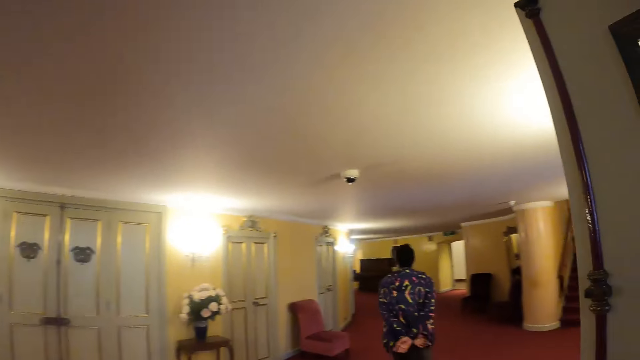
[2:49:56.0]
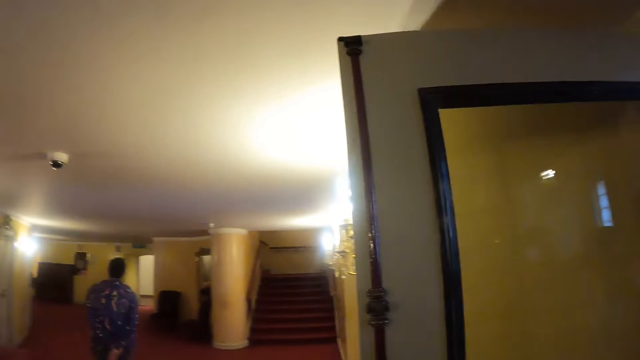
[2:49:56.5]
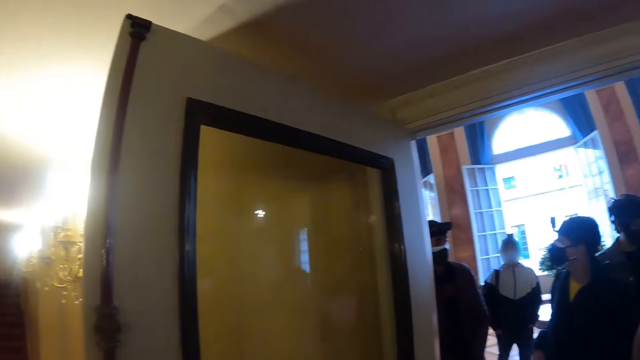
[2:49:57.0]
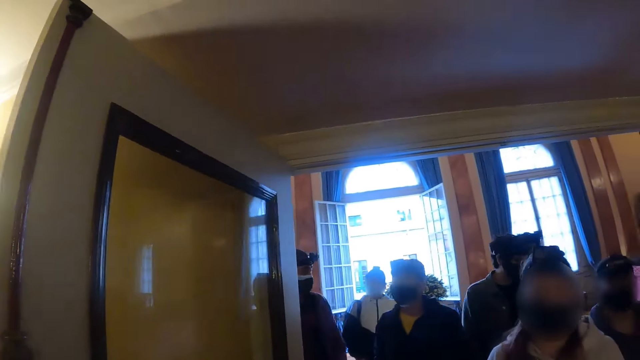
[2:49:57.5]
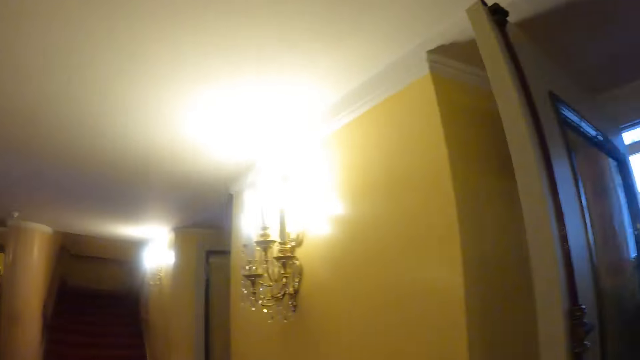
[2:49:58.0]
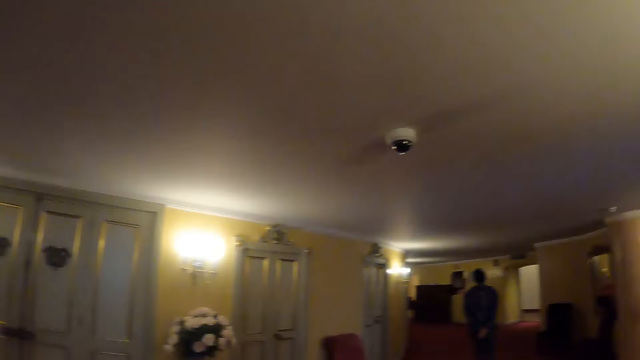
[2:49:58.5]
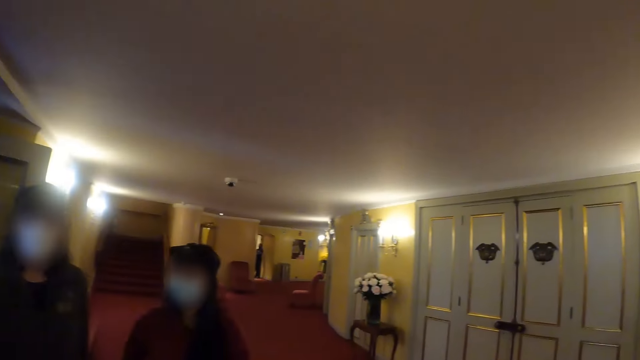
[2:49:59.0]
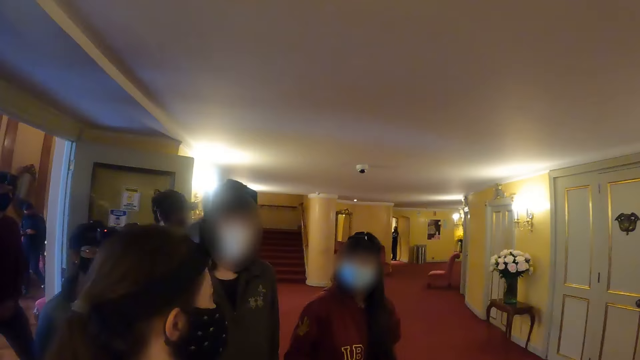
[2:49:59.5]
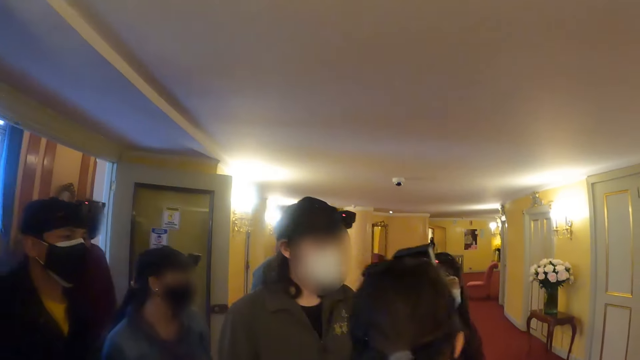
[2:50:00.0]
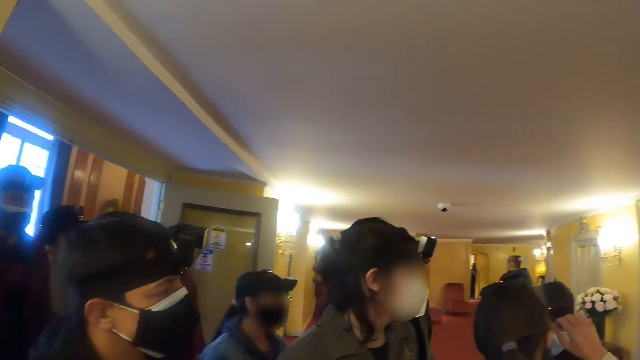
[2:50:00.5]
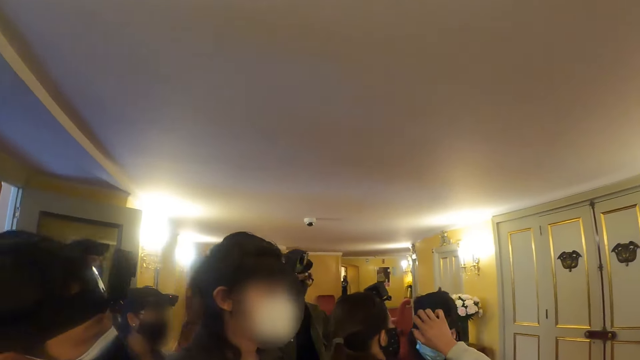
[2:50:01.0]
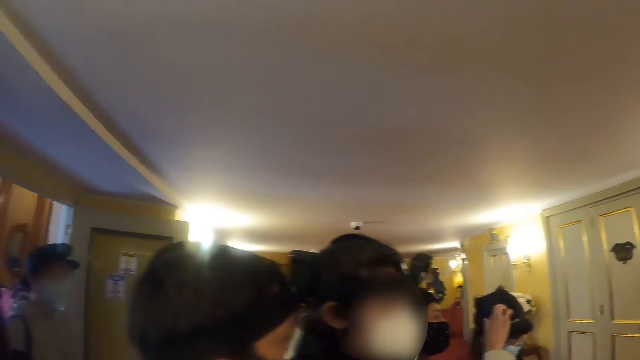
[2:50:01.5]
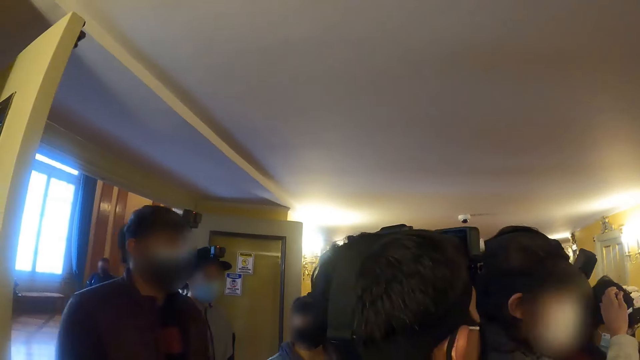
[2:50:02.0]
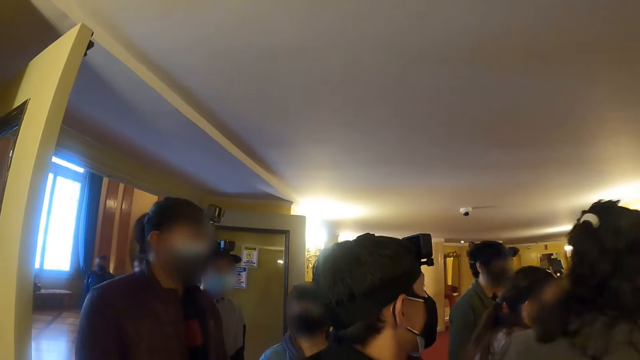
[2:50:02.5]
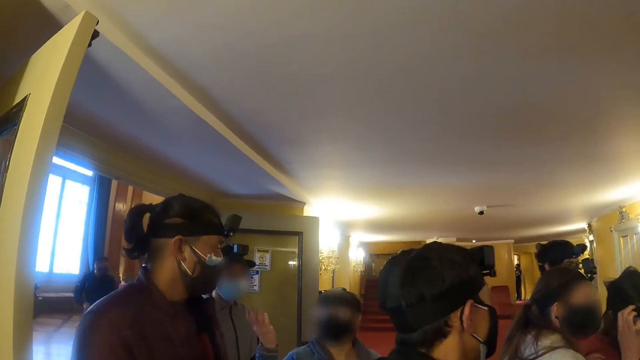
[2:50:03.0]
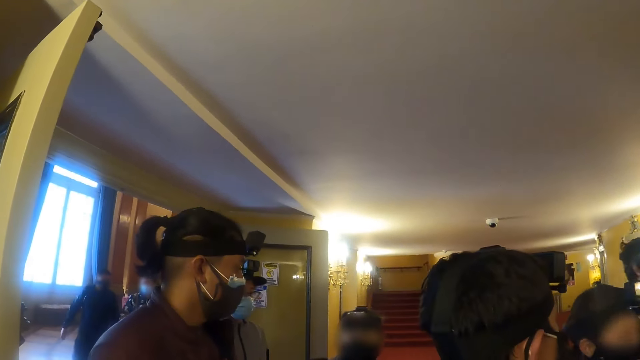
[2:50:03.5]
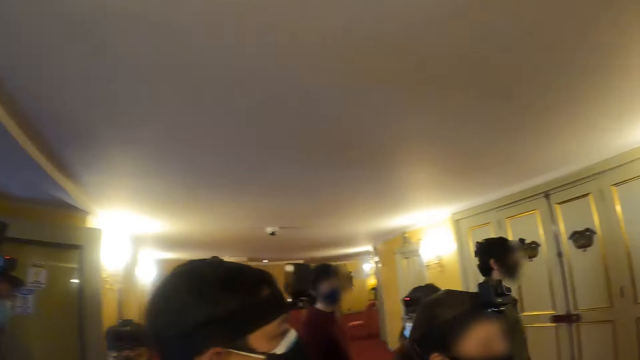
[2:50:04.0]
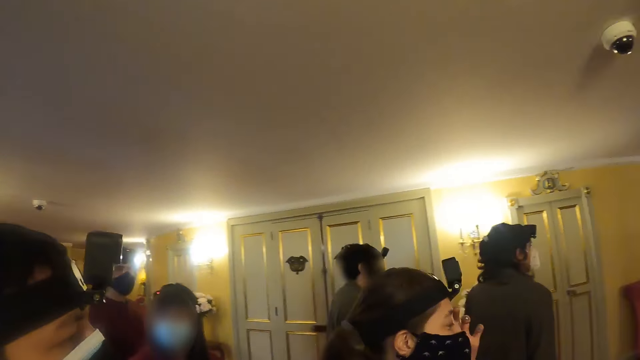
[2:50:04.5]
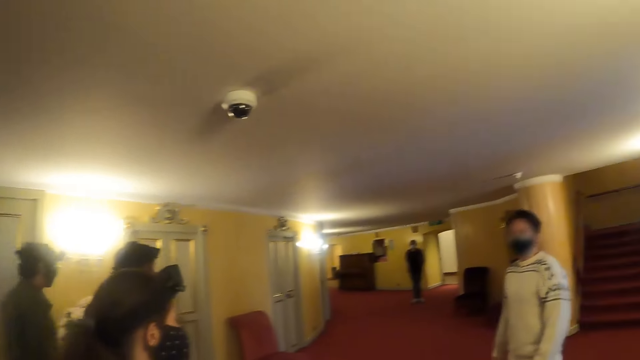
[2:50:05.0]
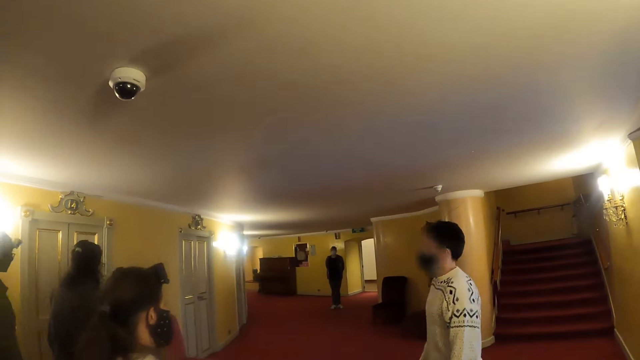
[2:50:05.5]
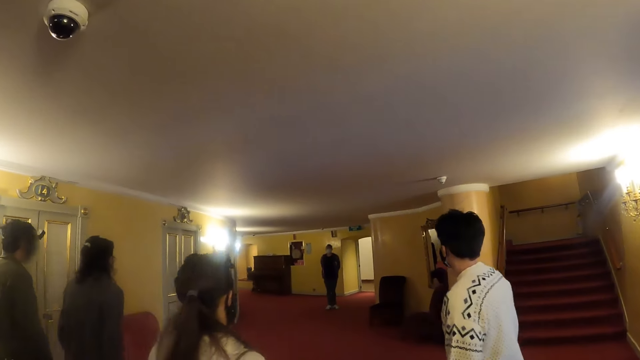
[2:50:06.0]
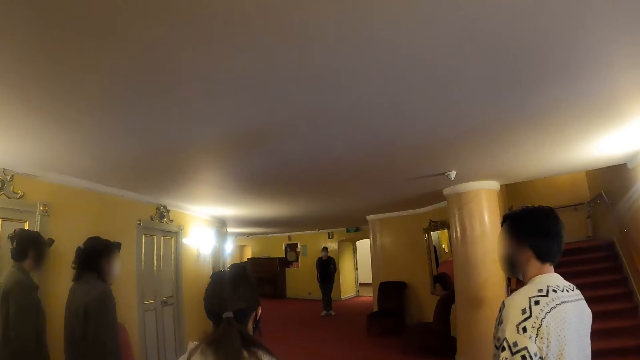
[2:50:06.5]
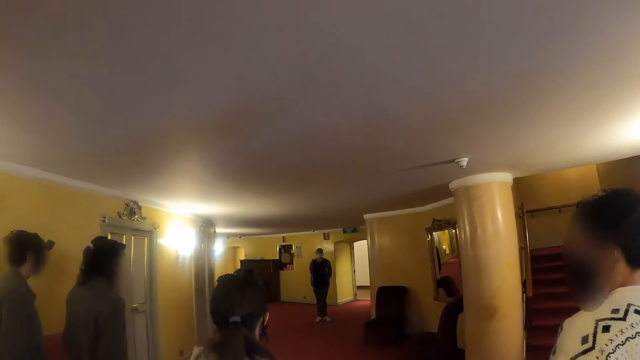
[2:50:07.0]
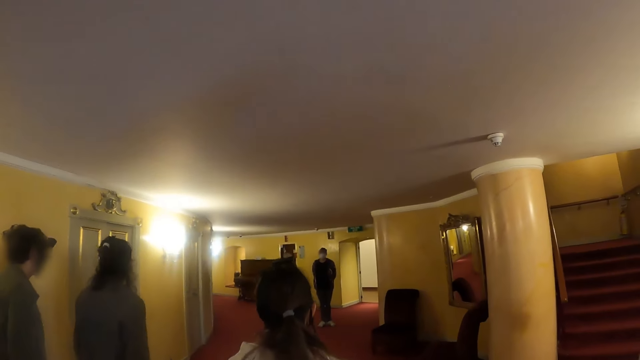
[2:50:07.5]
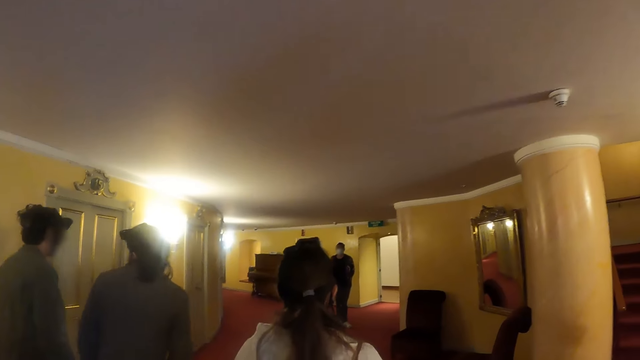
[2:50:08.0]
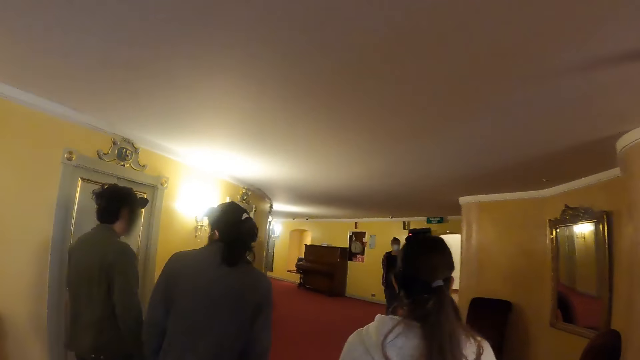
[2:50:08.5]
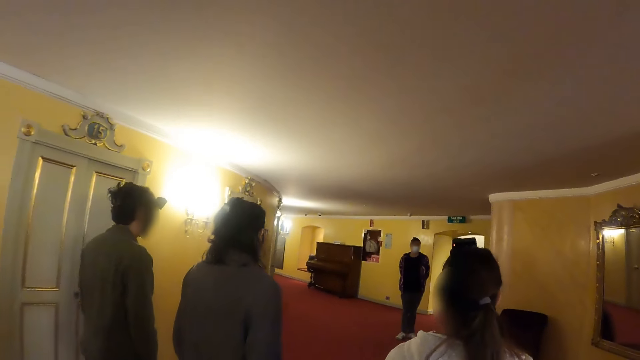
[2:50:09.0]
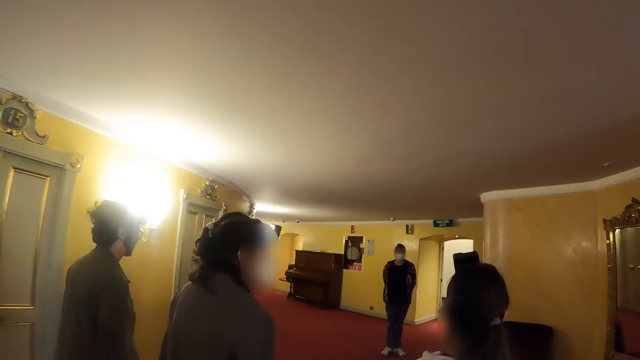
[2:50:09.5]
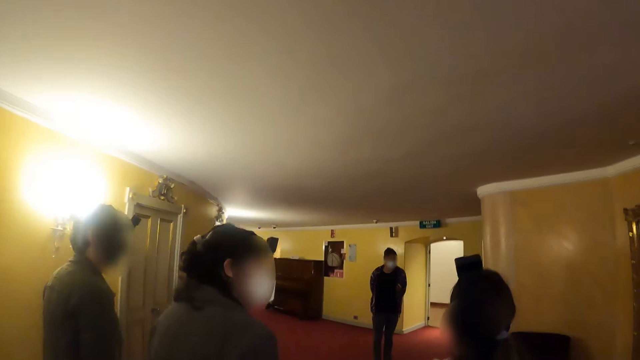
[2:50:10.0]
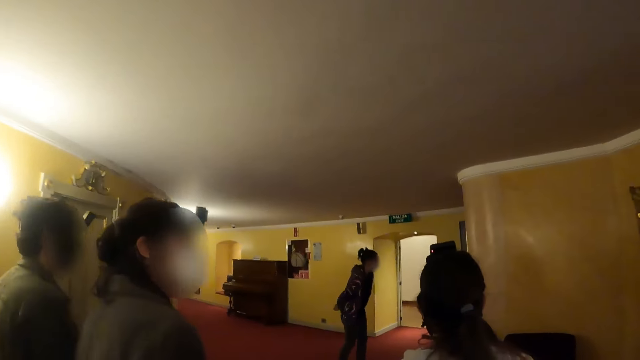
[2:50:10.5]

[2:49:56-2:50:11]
The camera wearer looks around. They walk along the corridor.

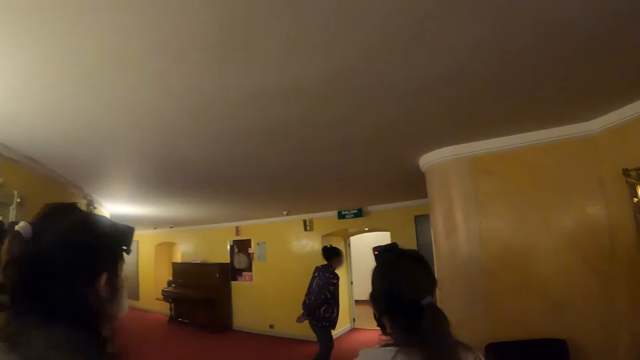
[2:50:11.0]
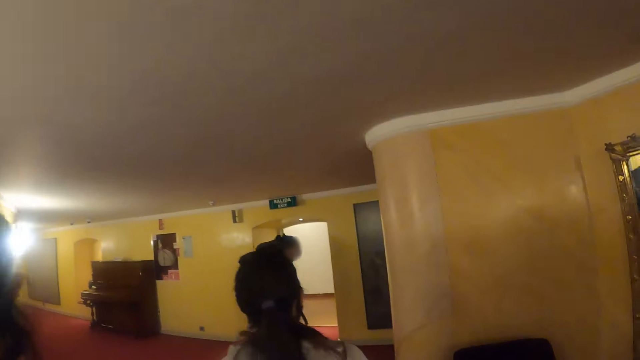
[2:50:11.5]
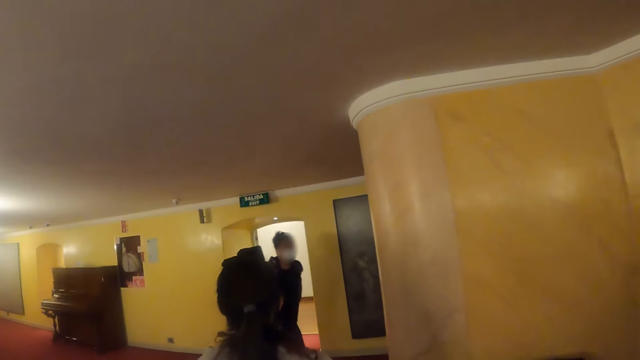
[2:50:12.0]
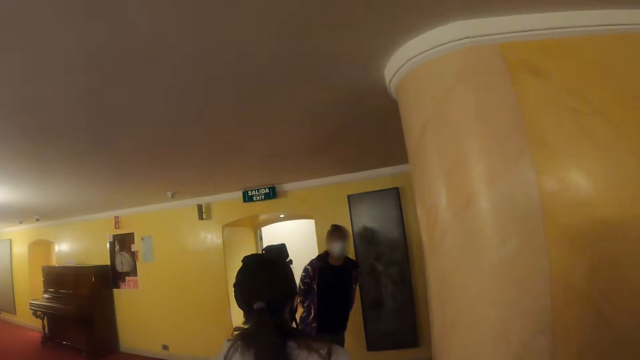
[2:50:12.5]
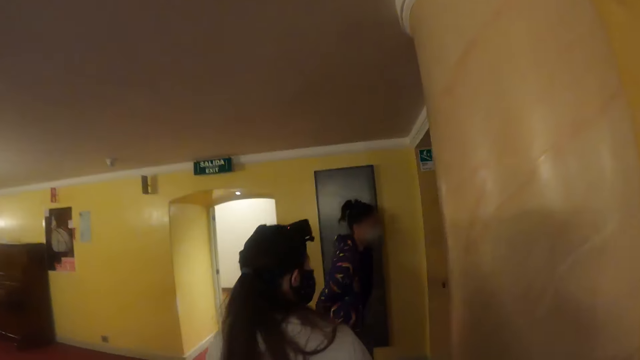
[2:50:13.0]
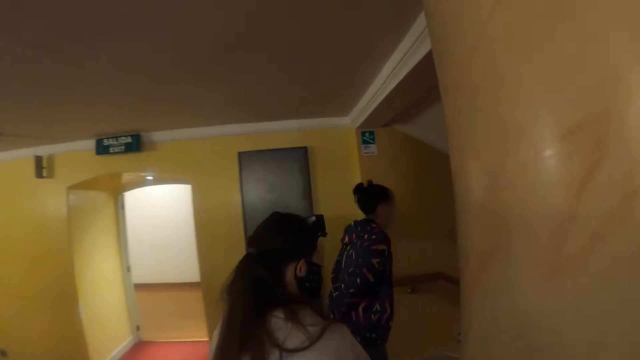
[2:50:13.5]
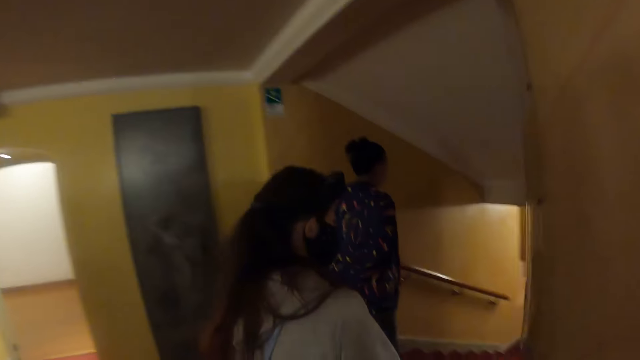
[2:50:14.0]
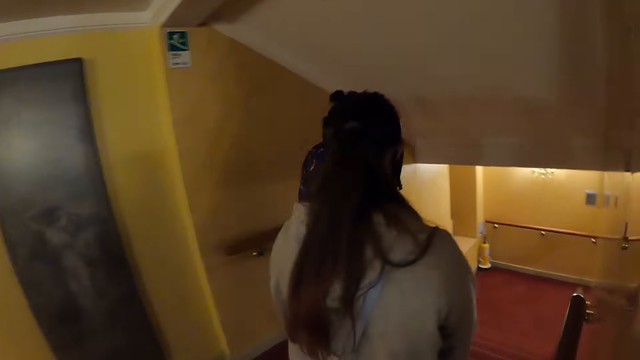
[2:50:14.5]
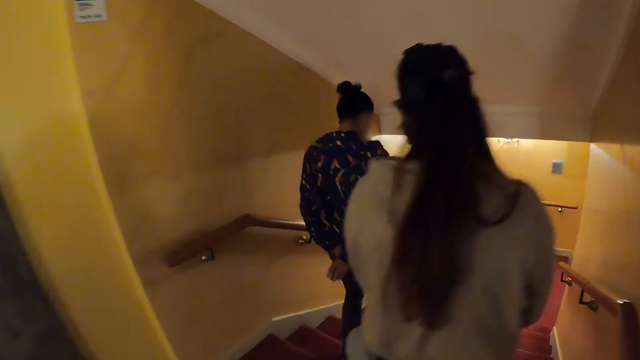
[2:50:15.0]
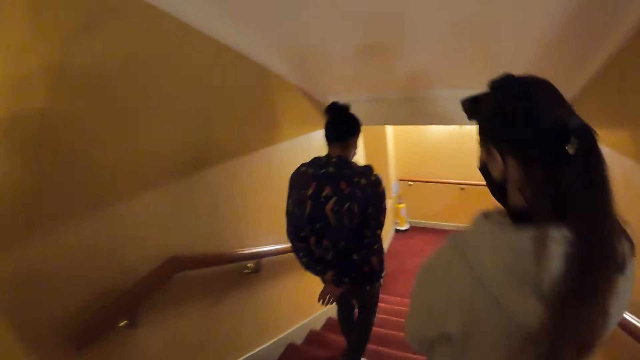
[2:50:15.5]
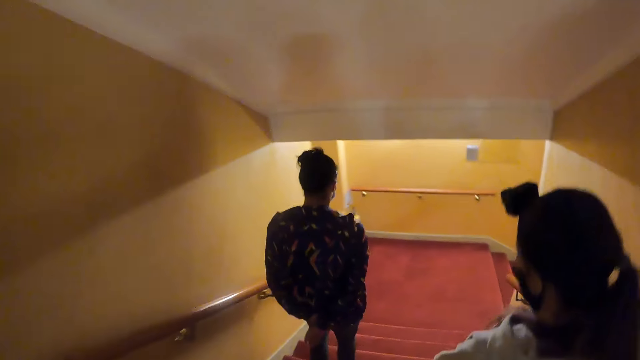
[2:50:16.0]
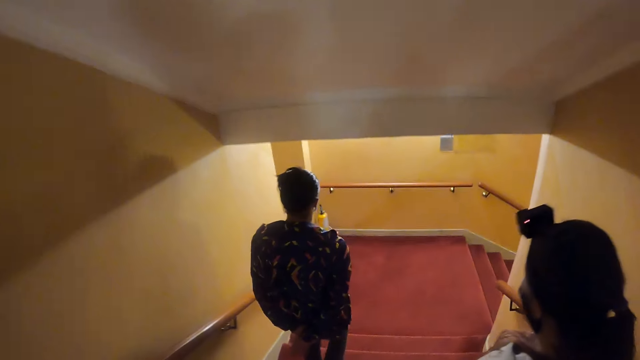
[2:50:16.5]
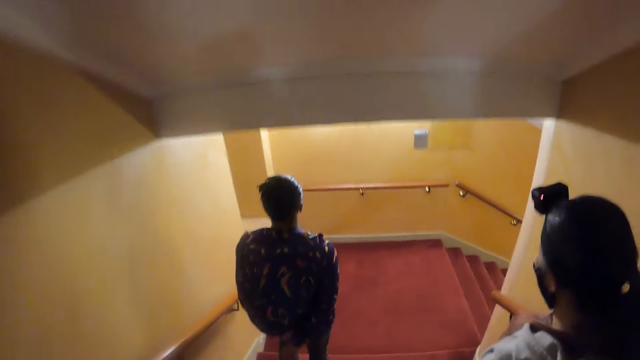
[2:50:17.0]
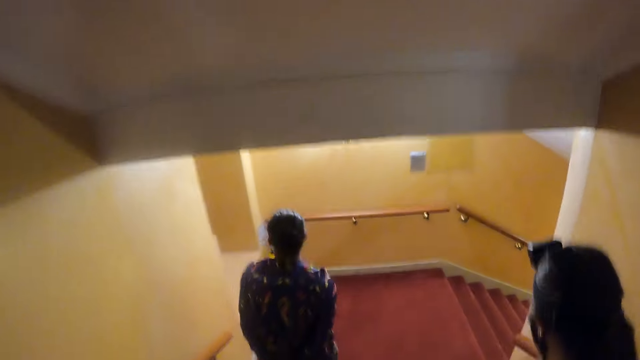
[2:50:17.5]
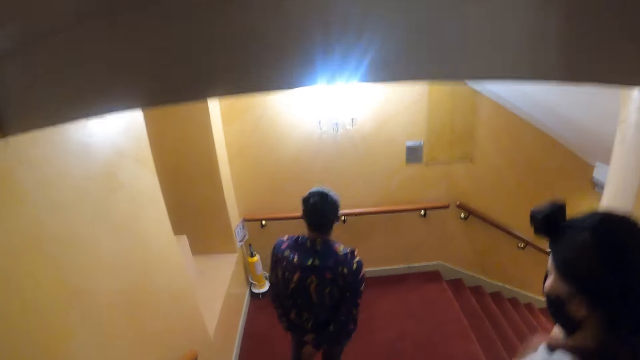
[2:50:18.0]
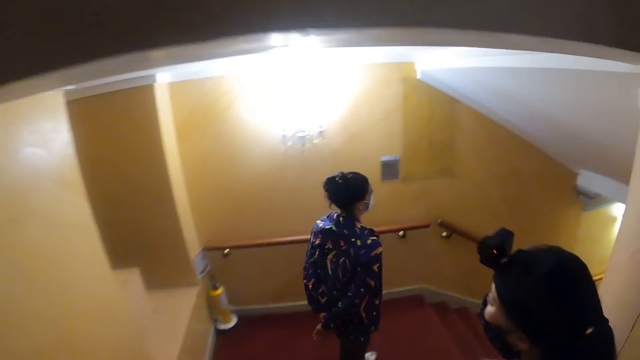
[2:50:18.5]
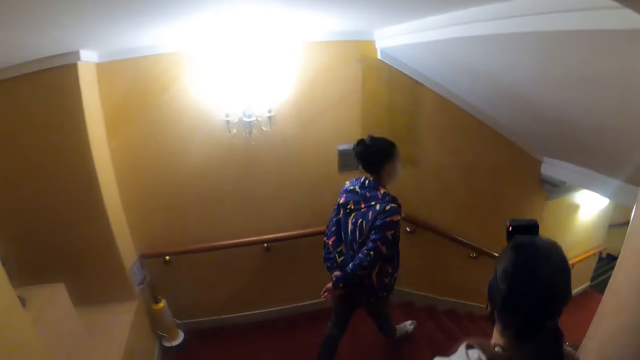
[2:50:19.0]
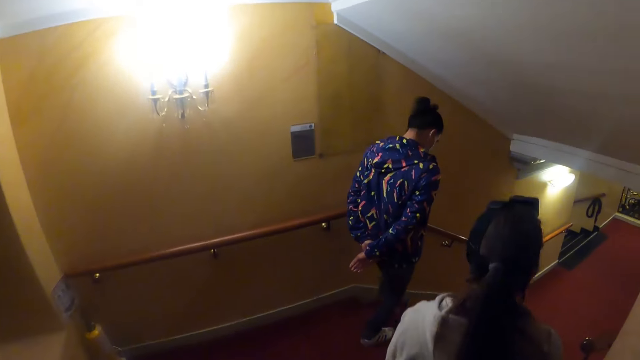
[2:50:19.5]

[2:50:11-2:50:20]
The camera wearer walks down the stairs.
